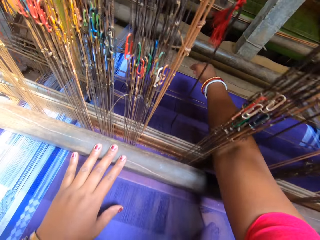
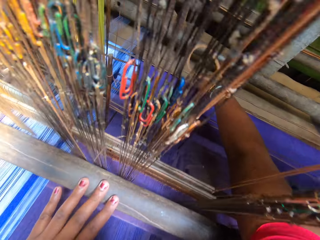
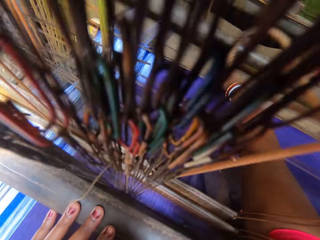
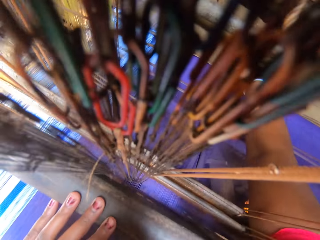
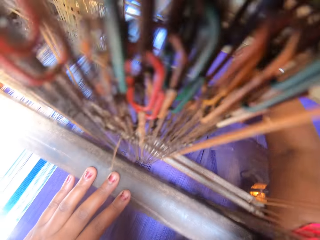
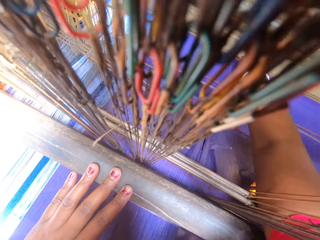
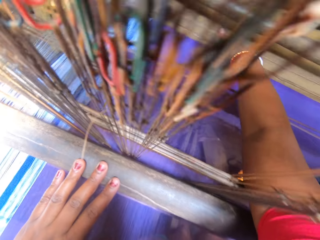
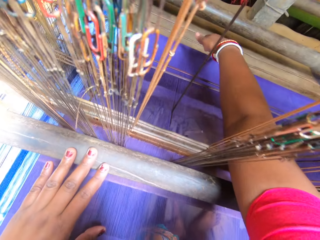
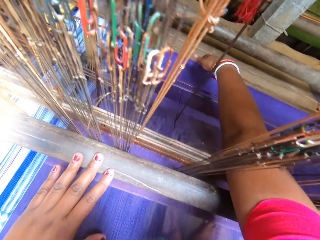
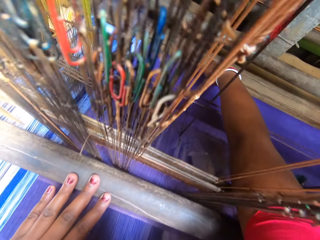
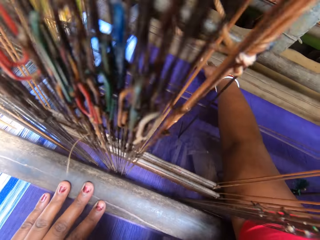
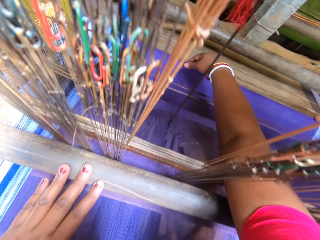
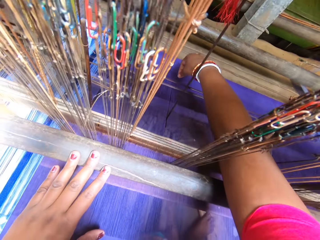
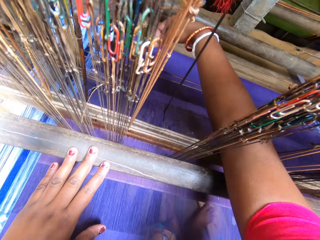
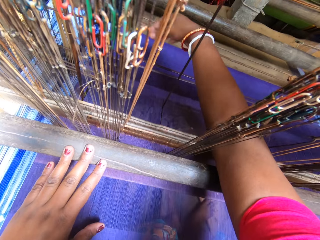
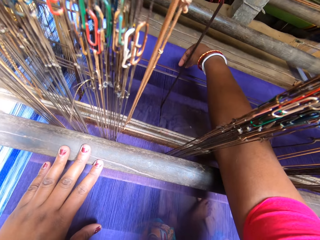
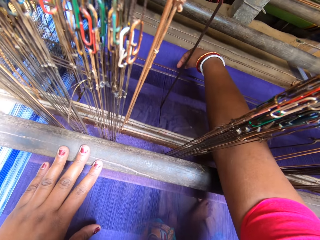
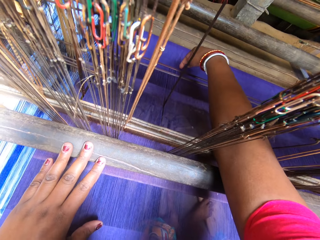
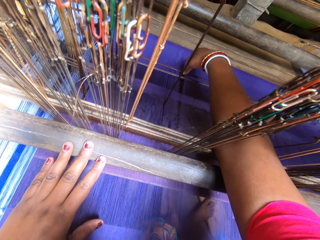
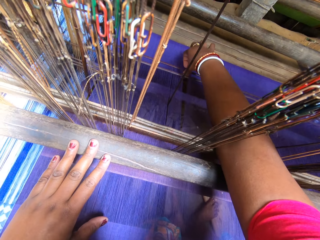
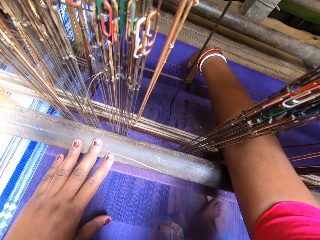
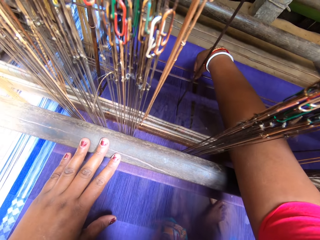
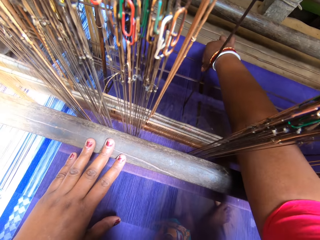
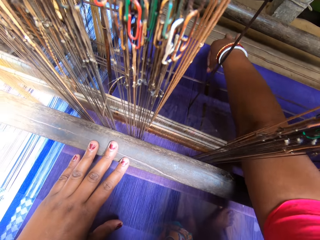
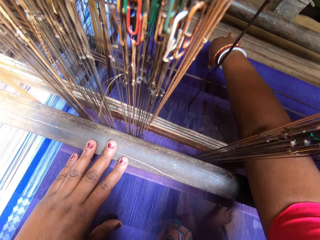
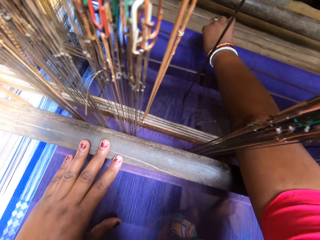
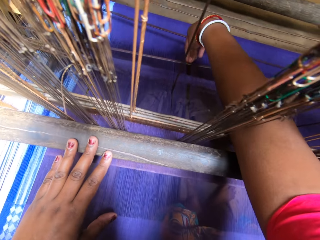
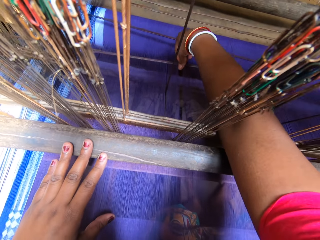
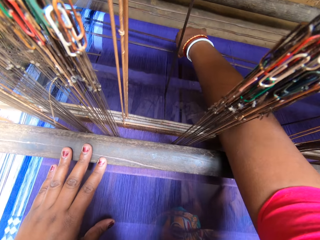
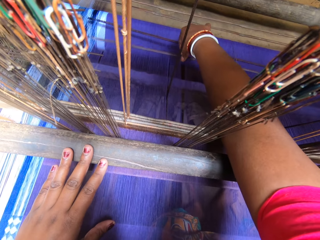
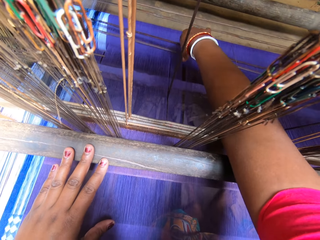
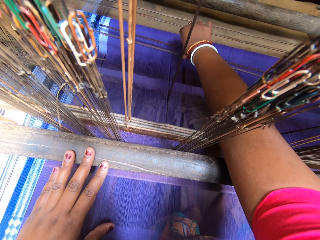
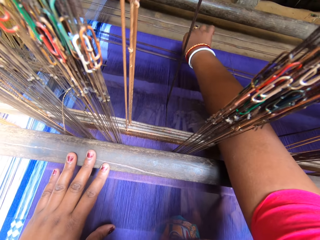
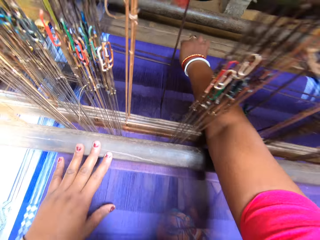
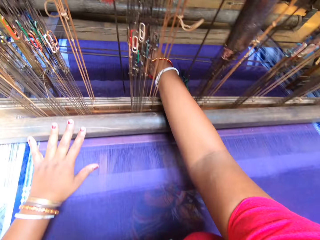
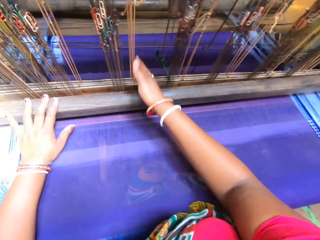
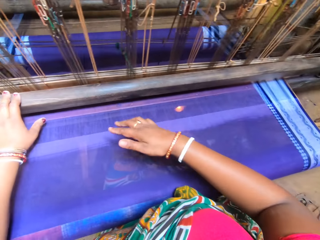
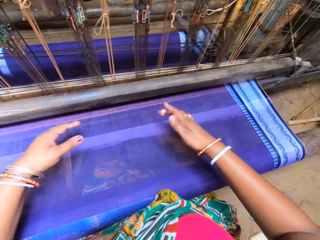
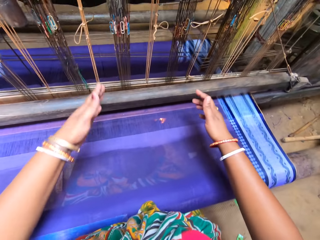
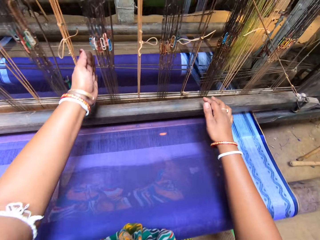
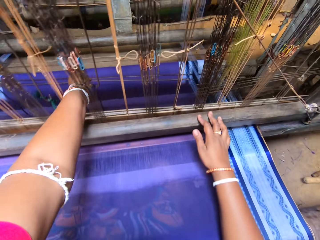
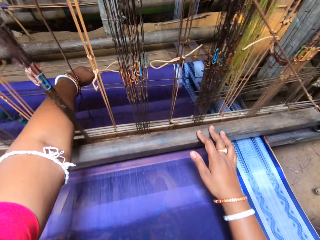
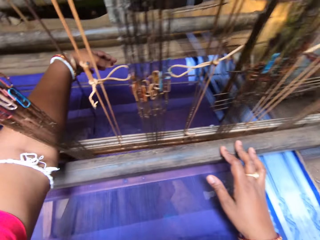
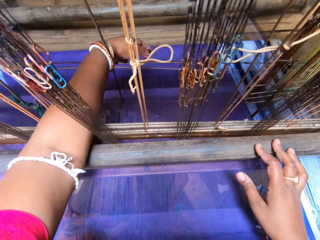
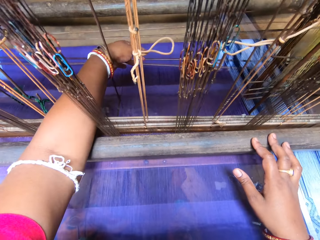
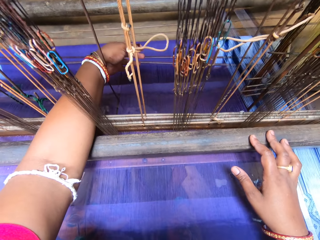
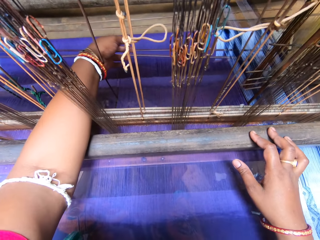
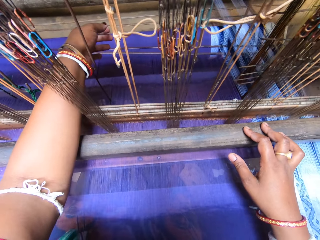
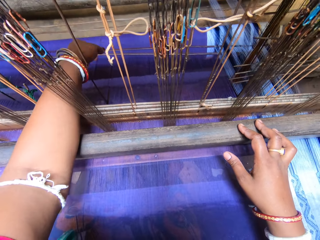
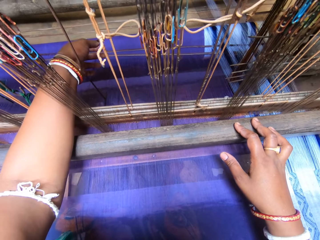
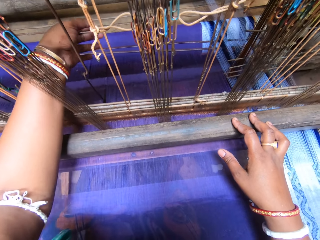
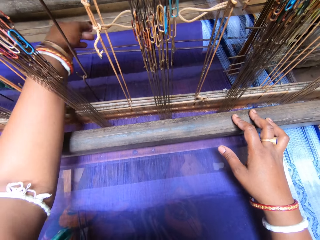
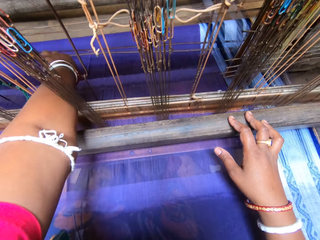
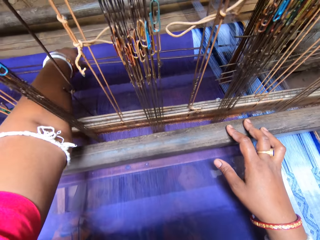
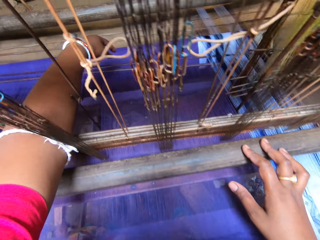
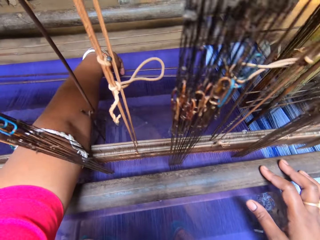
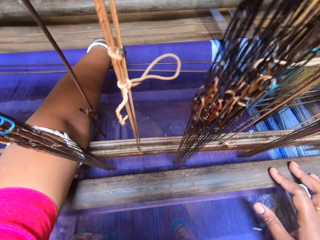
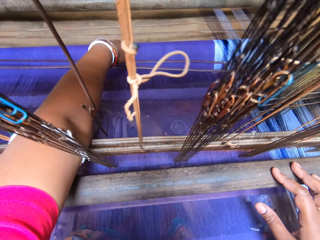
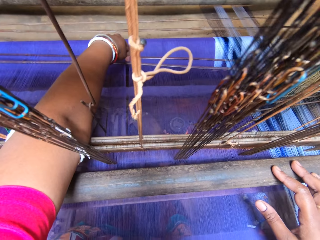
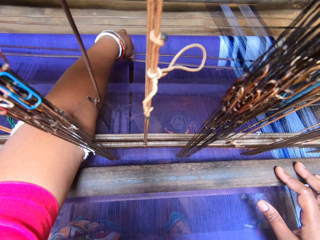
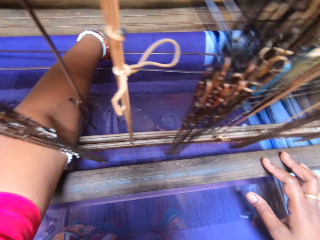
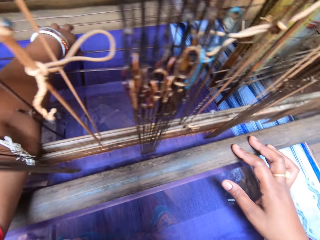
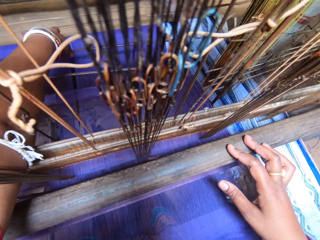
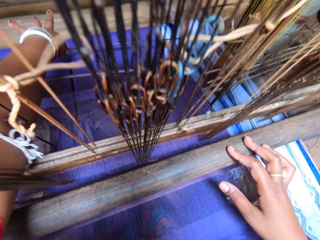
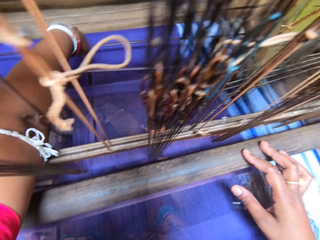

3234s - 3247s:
The camera wearer adjusts the fabric on the handloom weaving machine with her right hand. She adjusts the machine. She adjusts the fabric on the handloom weaving machine with her left hand.

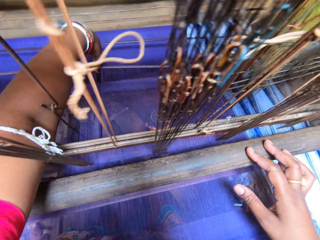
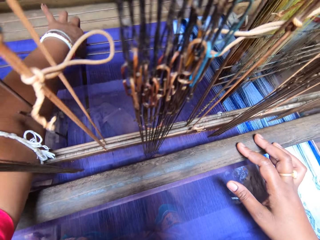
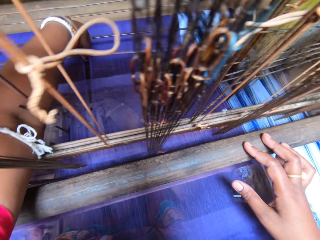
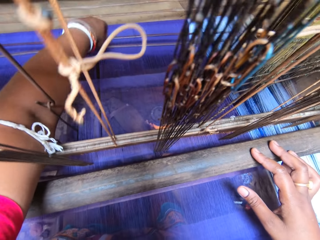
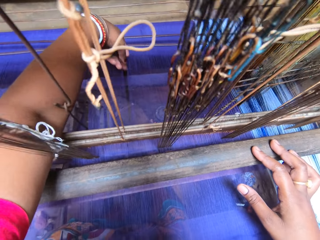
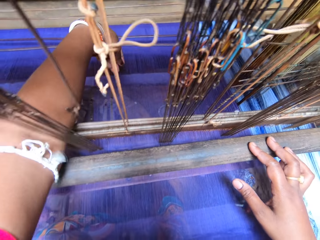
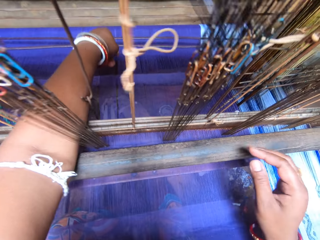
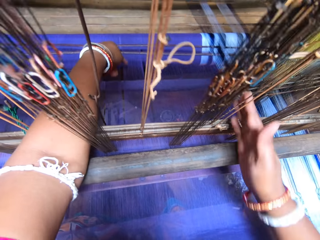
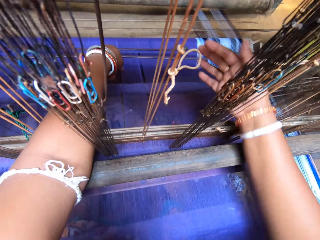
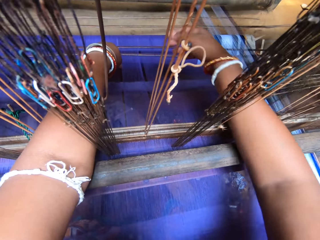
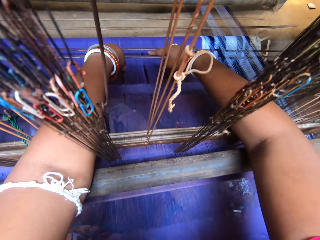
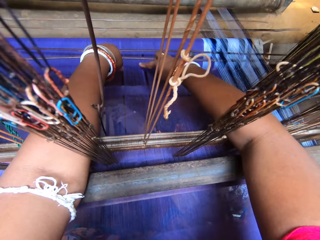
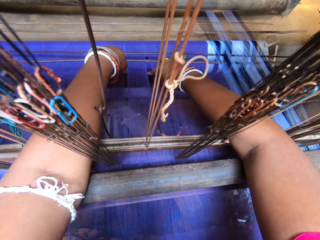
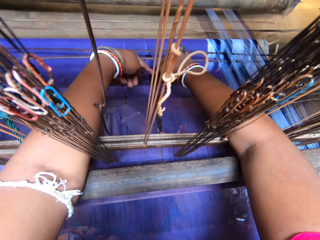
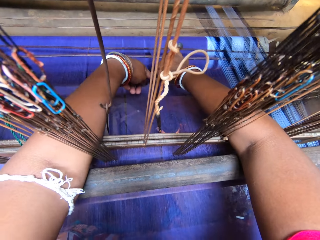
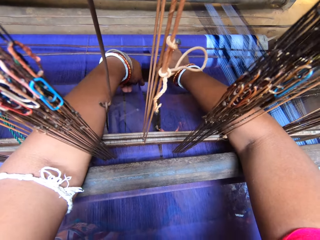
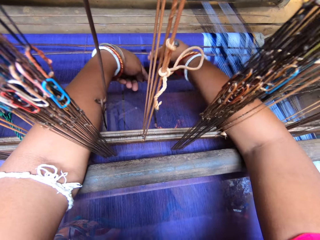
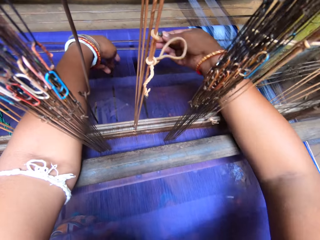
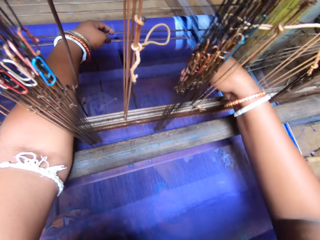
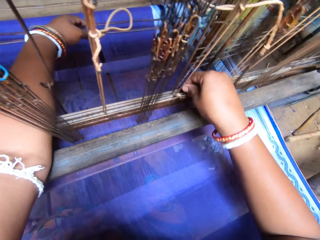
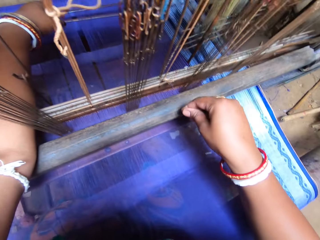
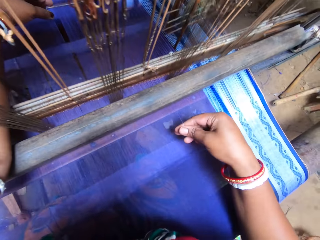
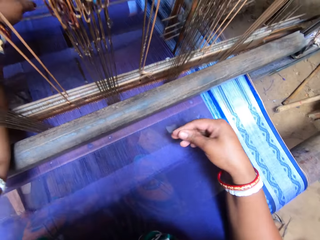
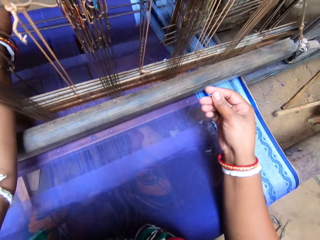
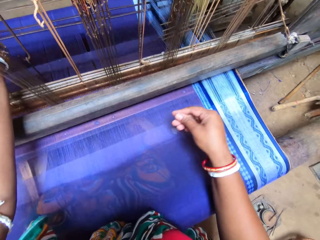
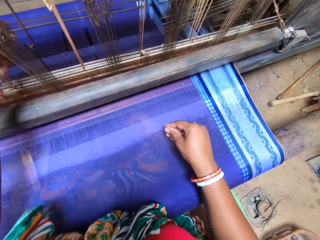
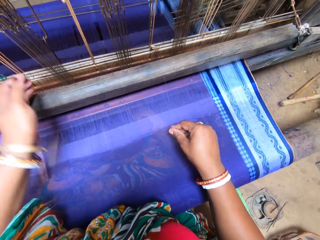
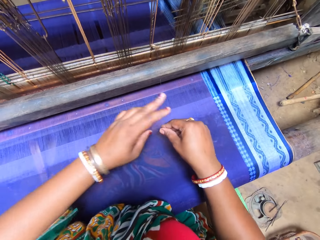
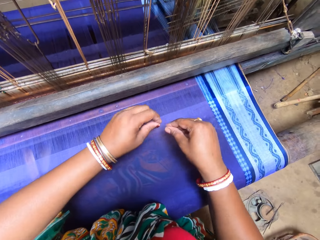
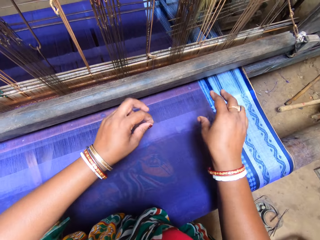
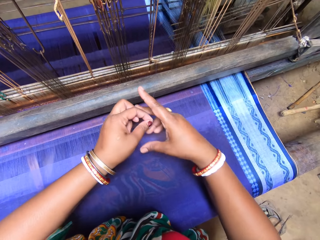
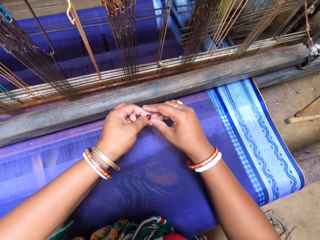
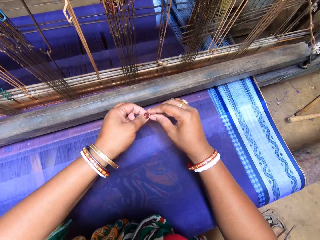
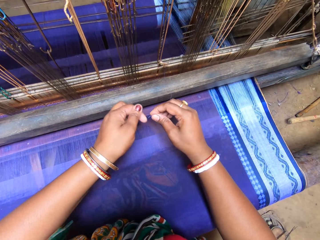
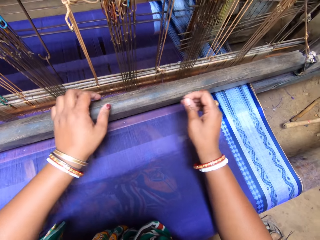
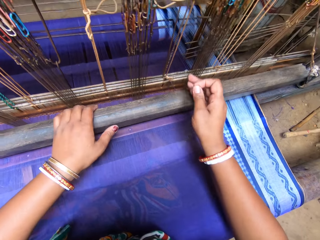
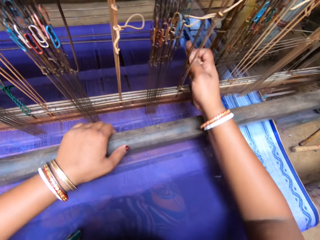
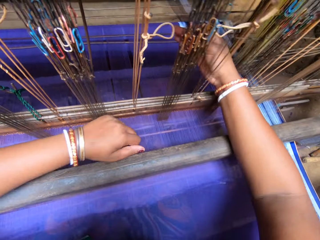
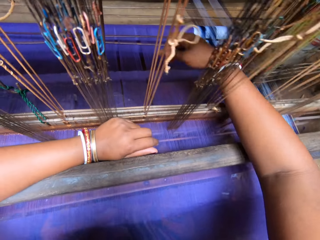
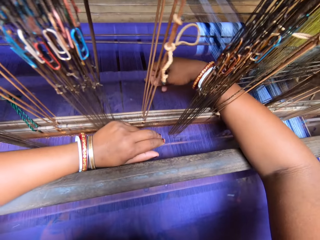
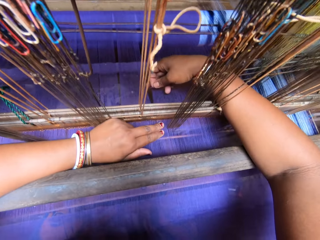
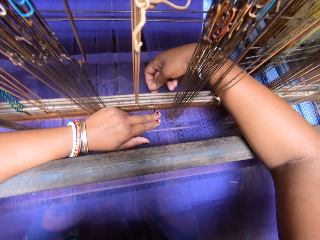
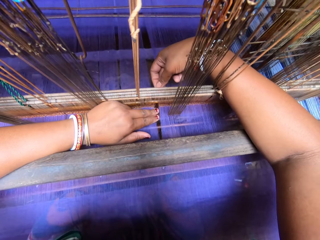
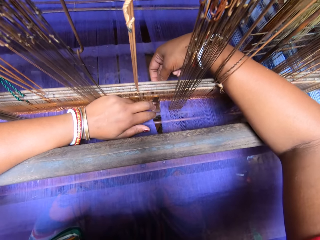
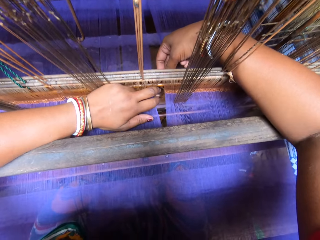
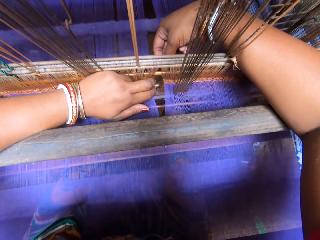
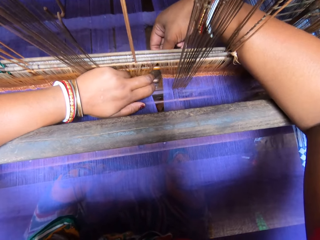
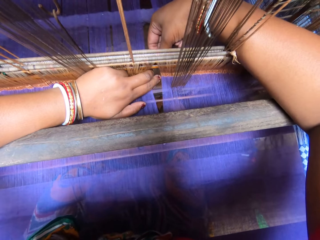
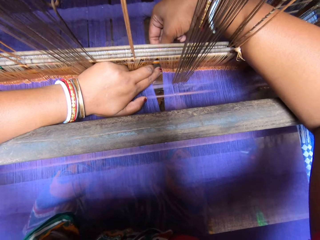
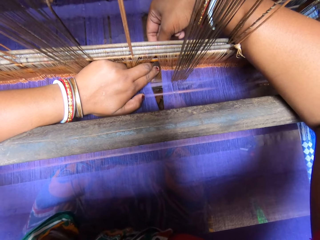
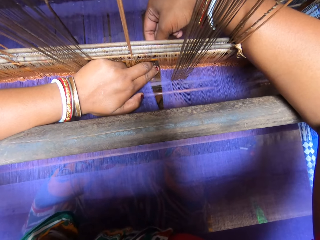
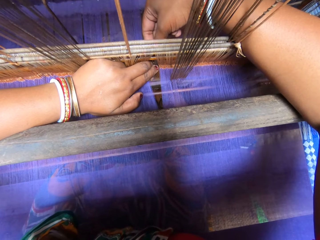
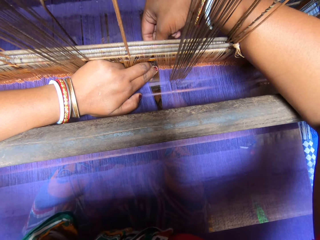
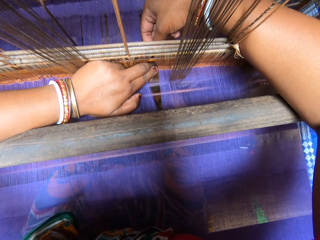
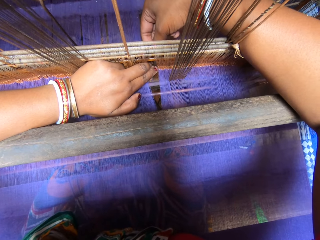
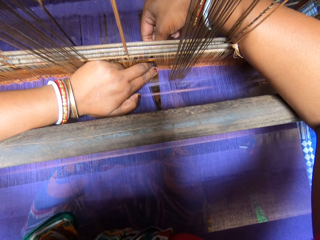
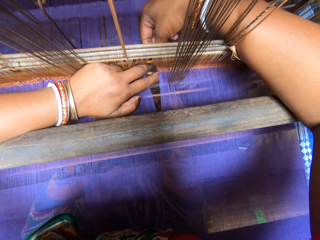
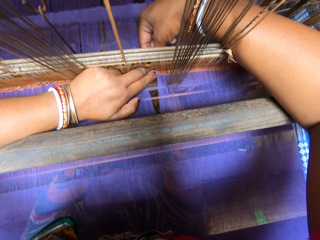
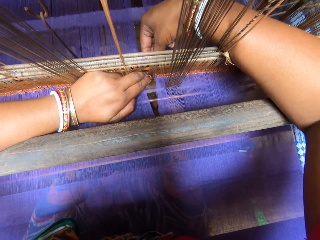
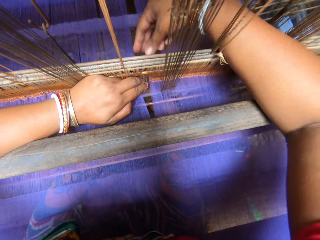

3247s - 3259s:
The camera wearer adjusts the fabric on the handloom weaving machine with both hands. She pulls the thread.
